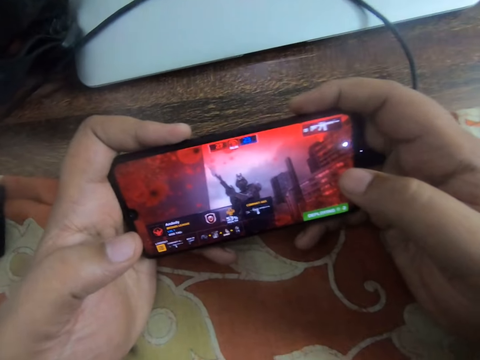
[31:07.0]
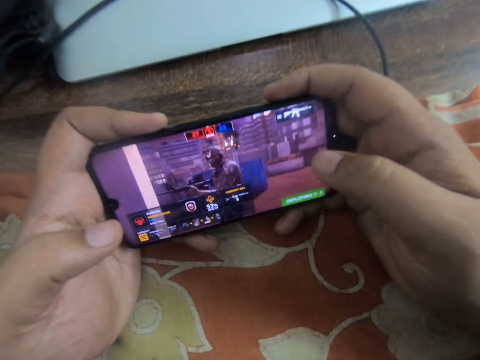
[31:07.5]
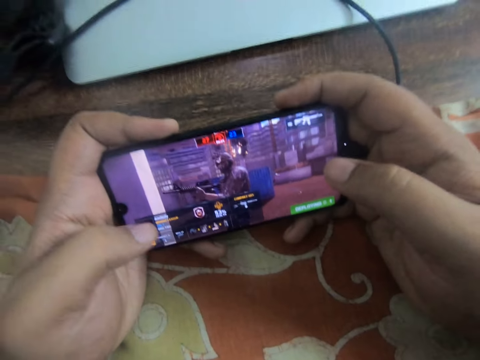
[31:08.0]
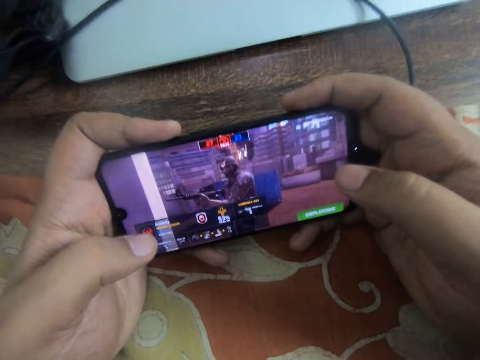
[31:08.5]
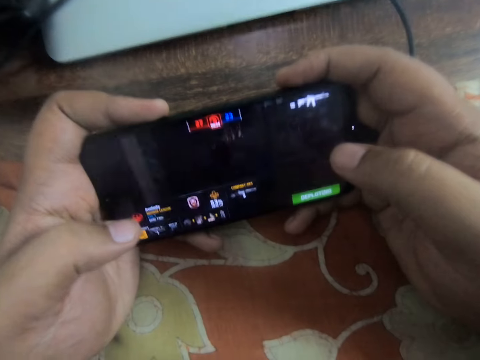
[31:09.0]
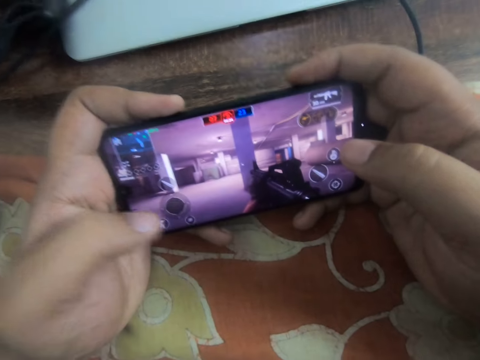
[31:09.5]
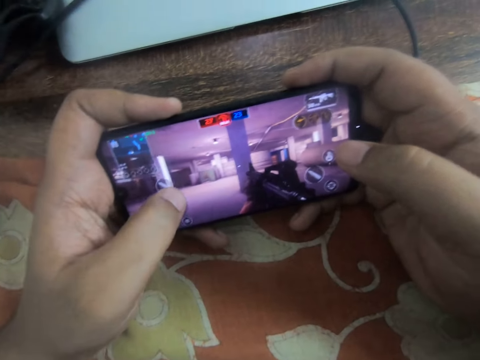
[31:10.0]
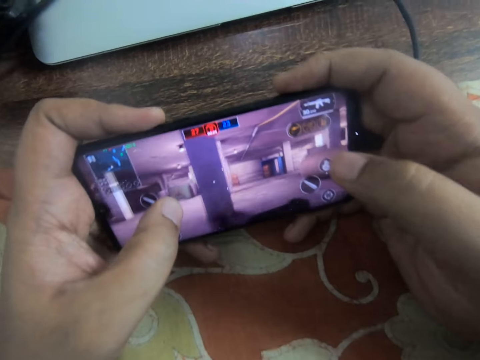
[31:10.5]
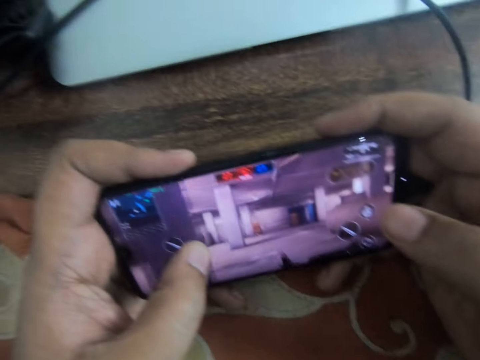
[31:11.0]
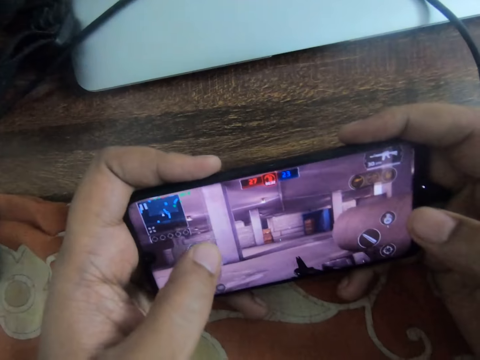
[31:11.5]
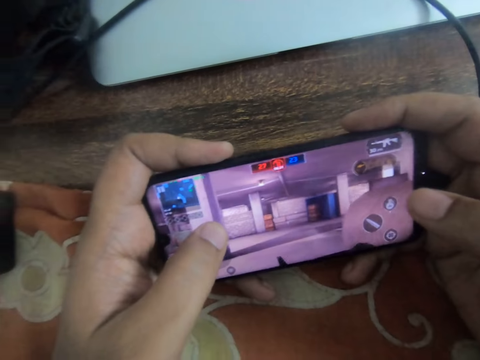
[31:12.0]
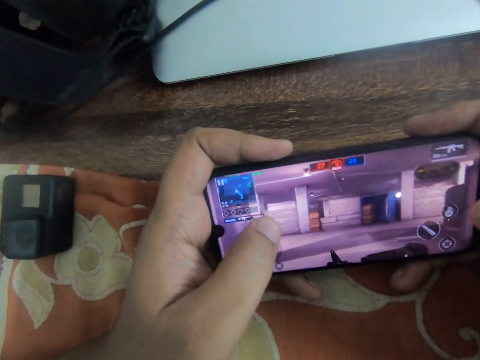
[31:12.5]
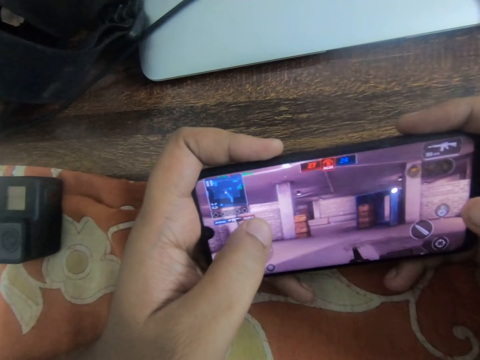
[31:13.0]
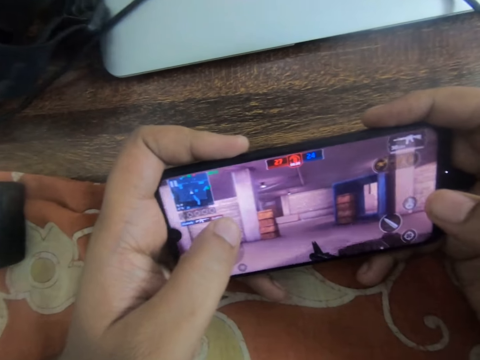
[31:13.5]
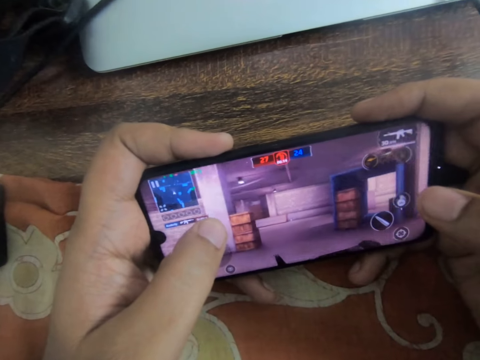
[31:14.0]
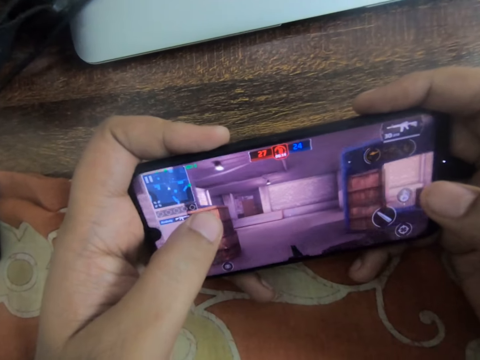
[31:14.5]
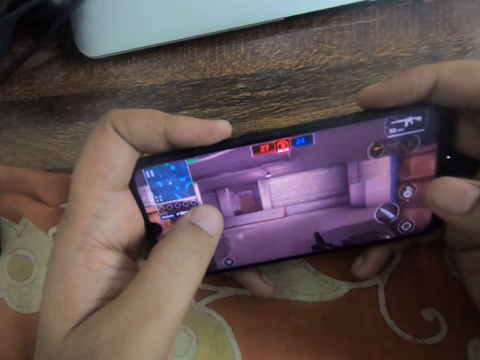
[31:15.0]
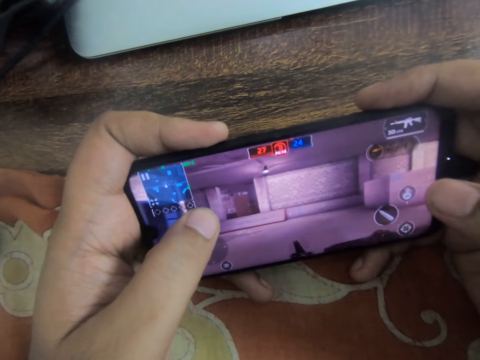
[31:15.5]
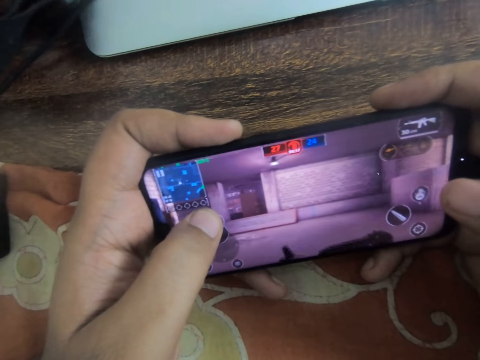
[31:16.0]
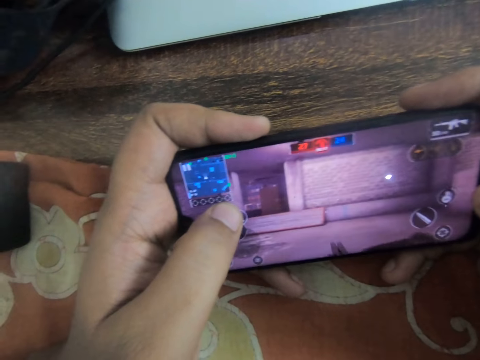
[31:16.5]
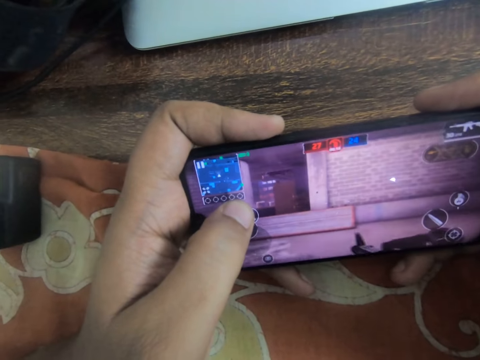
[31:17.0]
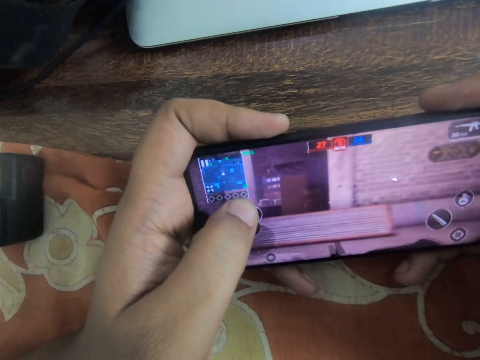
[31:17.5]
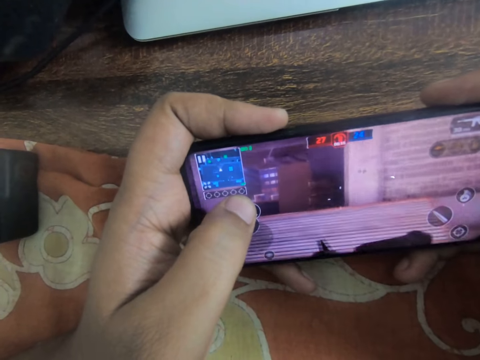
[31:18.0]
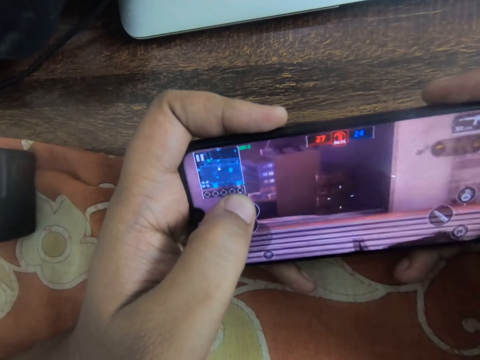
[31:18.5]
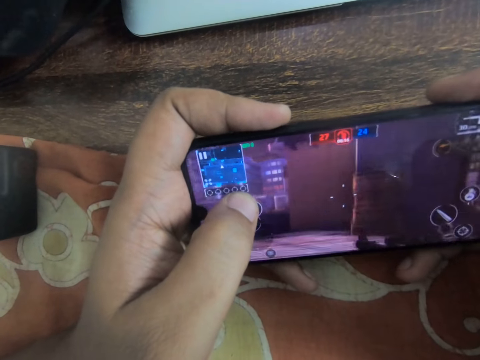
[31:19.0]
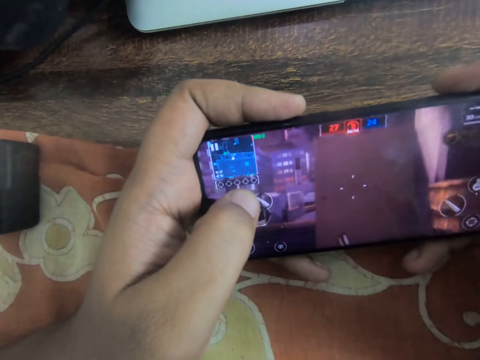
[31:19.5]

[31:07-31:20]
The camera wearer slides his left thumb on the screen.

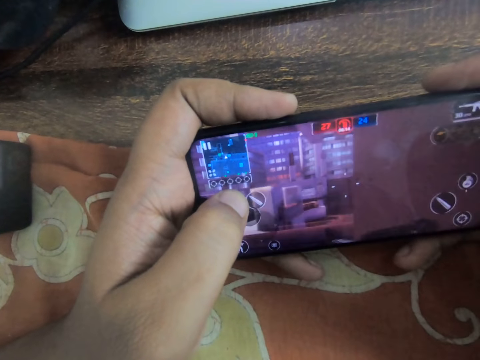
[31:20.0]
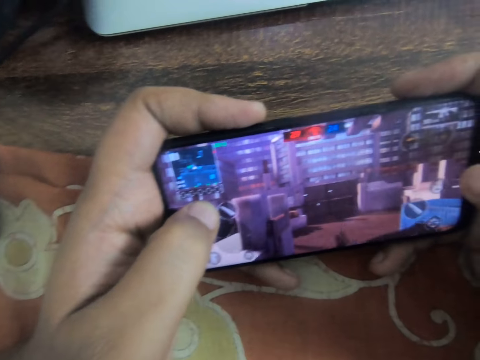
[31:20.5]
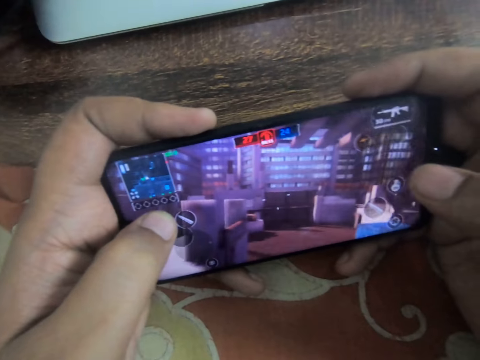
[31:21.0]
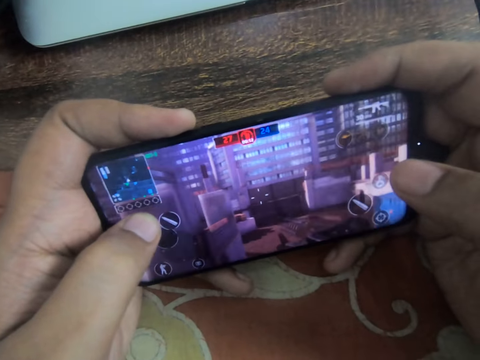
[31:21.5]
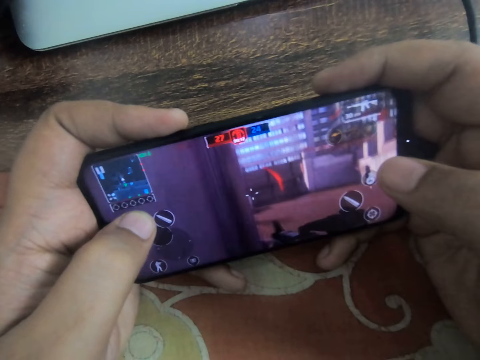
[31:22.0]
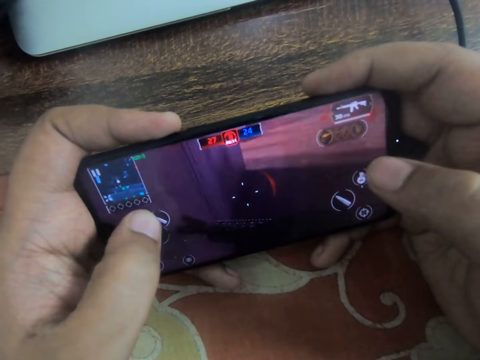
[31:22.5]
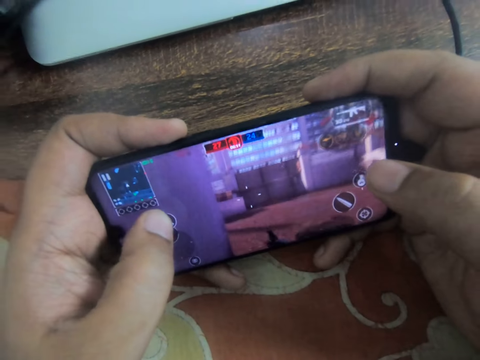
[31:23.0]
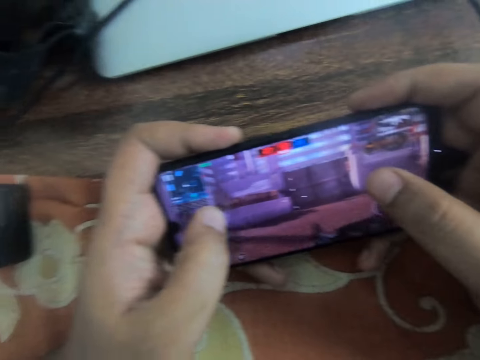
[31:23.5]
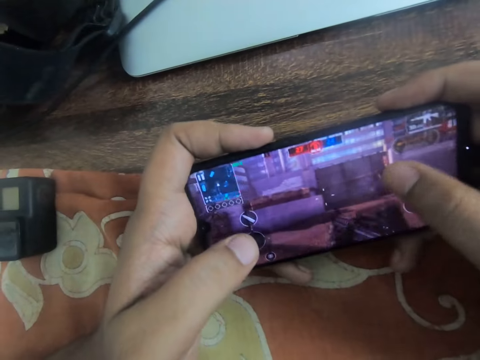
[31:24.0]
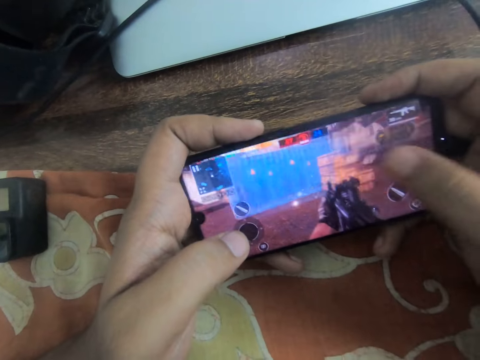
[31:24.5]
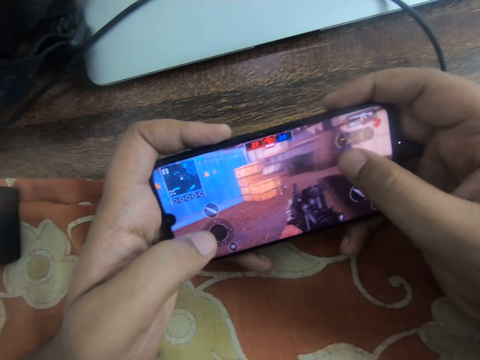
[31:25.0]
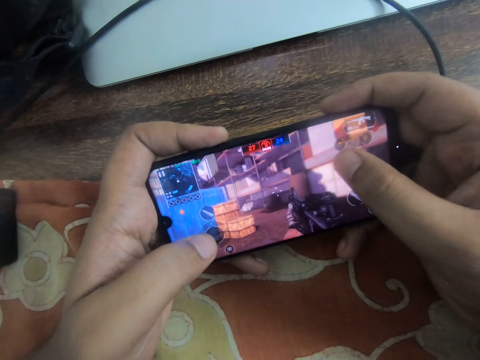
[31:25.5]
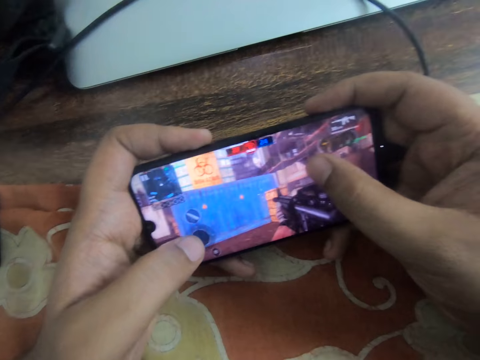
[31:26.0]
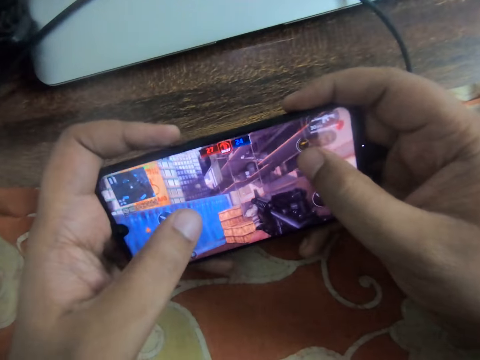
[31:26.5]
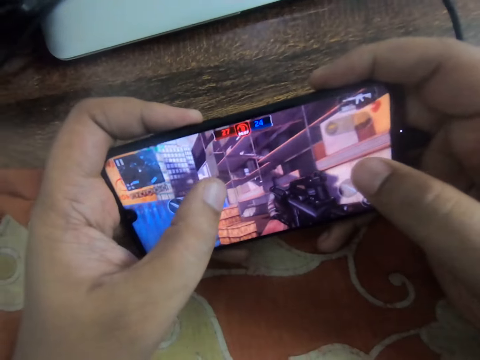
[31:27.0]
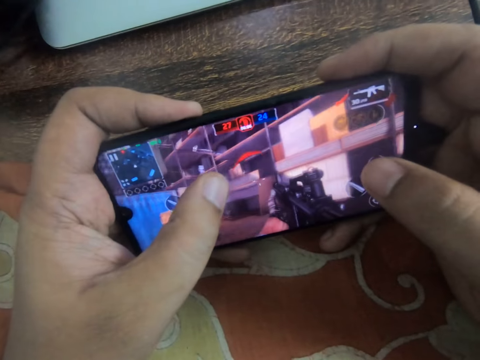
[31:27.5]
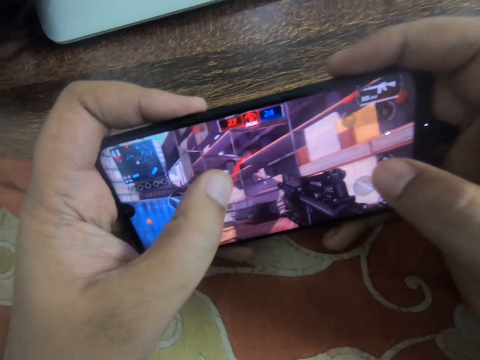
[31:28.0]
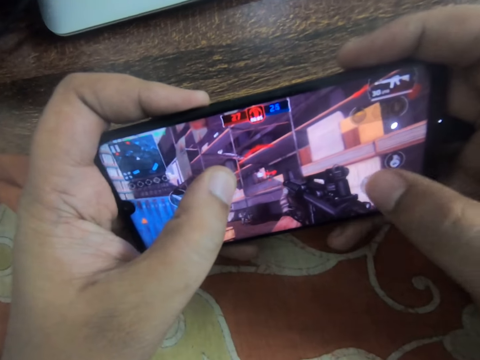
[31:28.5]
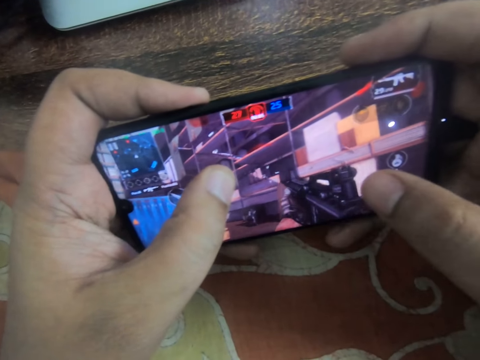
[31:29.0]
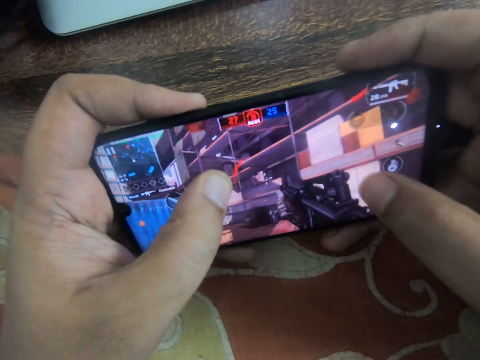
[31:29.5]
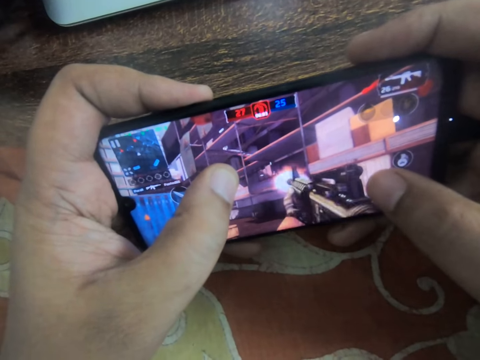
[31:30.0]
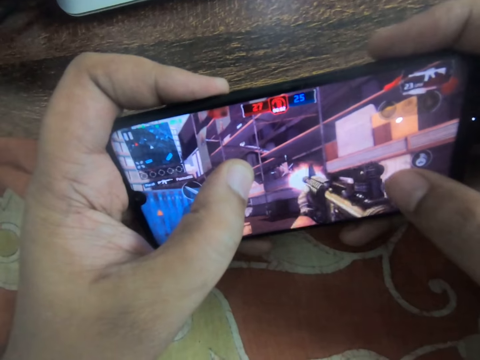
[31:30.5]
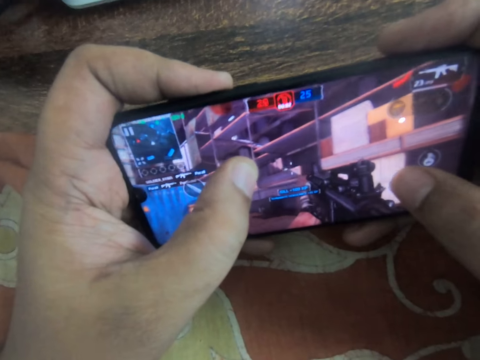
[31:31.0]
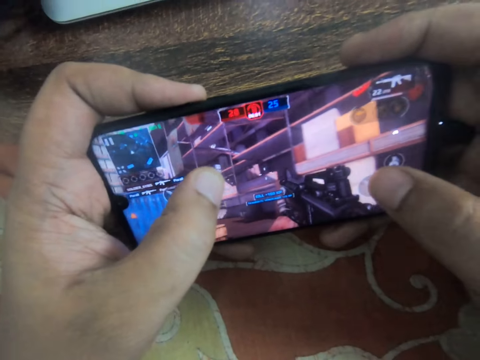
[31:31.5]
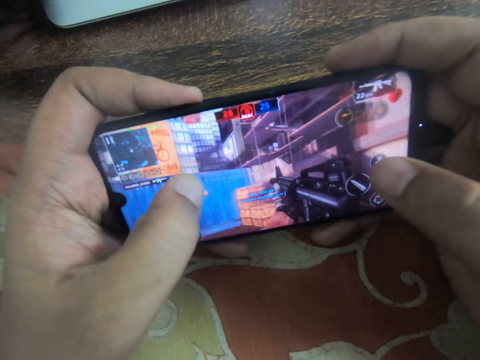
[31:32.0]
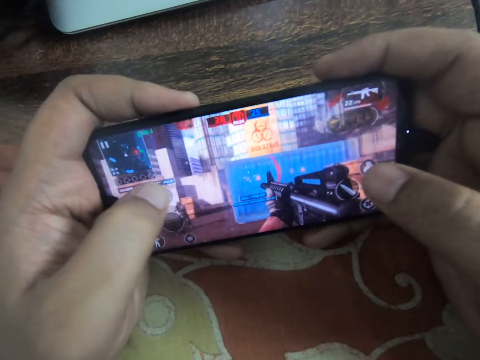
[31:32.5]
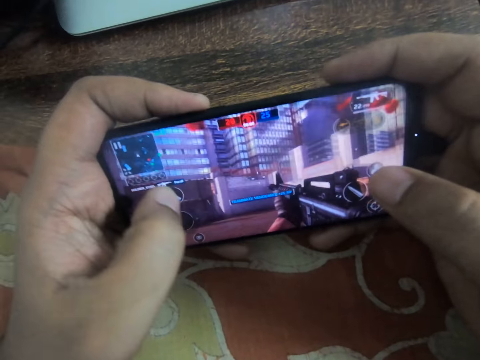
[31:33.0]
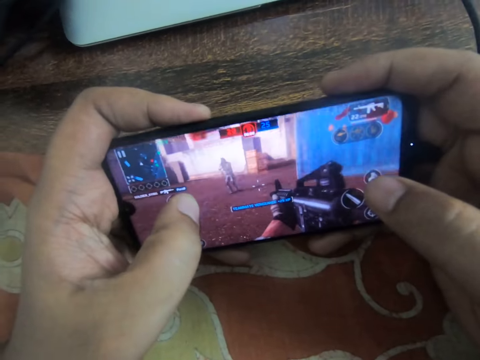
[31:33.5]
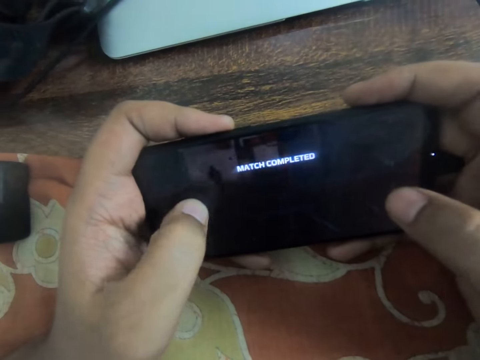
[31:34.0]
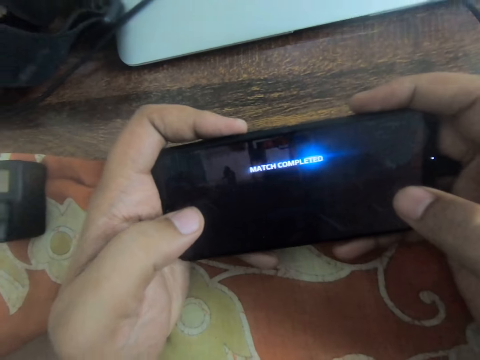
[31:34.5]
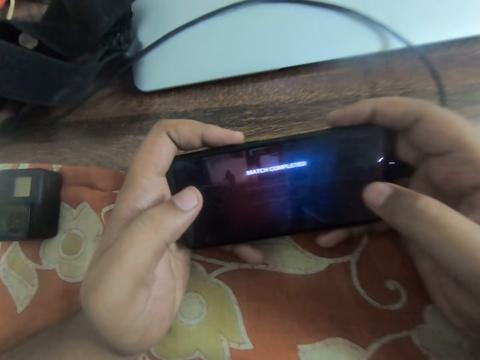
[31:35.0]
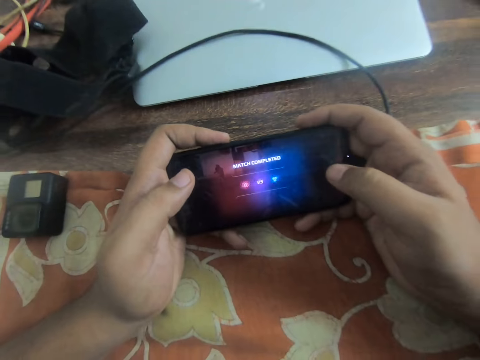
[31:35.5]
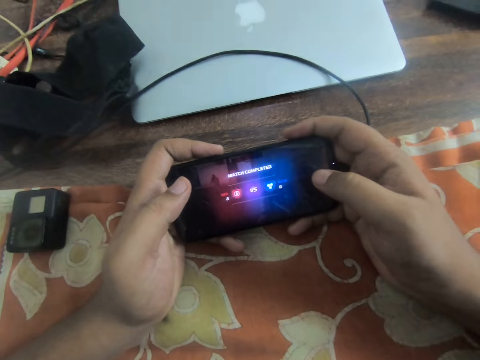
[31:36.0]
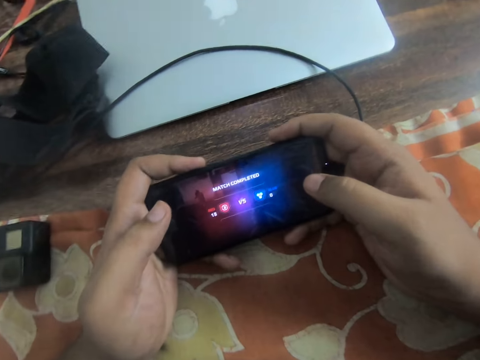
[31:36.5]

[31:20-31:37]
The camera wearer slides his left thumb on the screen. He slides his right thumb on the screen. He slides his left thumb on the screen repeatedly.
